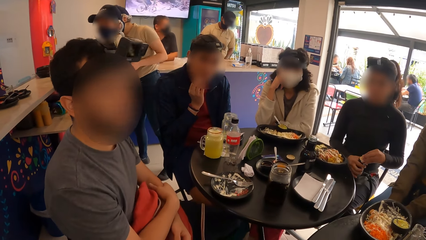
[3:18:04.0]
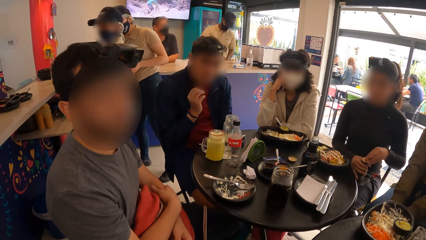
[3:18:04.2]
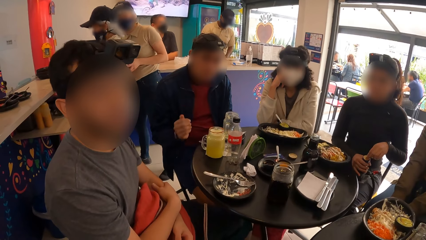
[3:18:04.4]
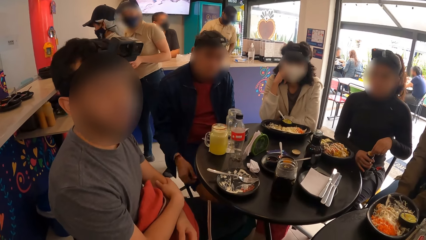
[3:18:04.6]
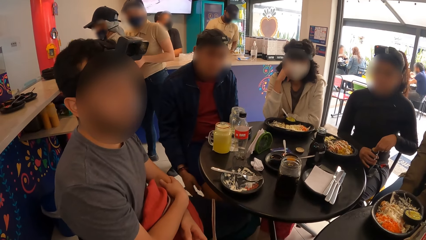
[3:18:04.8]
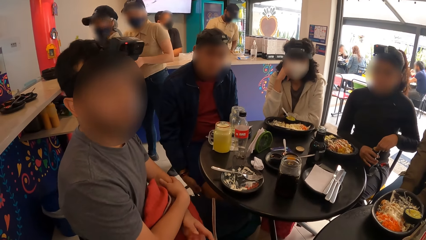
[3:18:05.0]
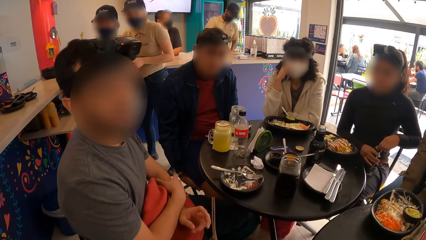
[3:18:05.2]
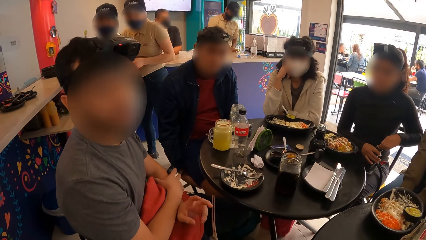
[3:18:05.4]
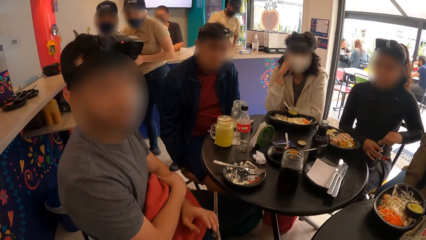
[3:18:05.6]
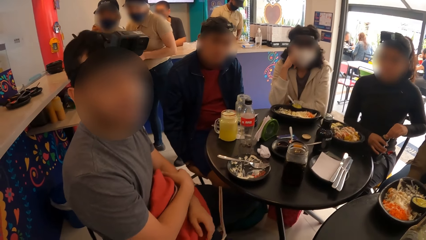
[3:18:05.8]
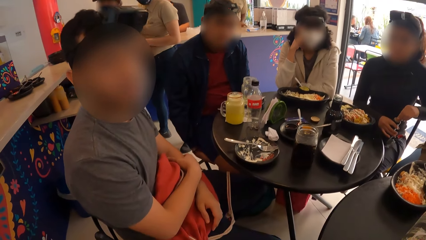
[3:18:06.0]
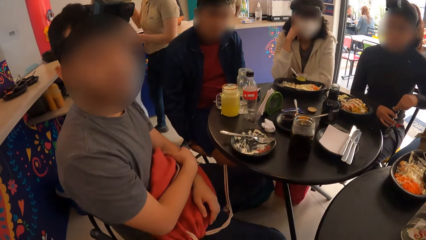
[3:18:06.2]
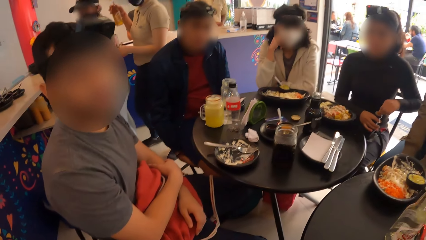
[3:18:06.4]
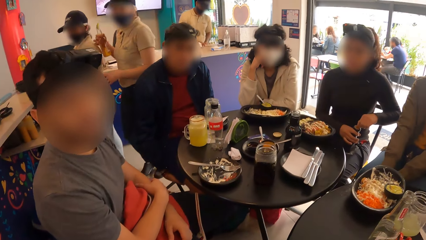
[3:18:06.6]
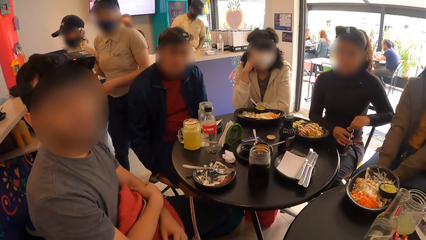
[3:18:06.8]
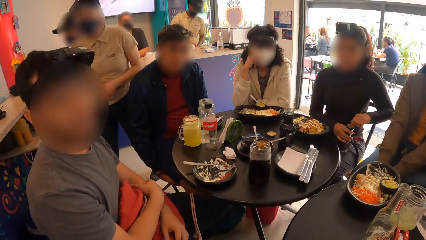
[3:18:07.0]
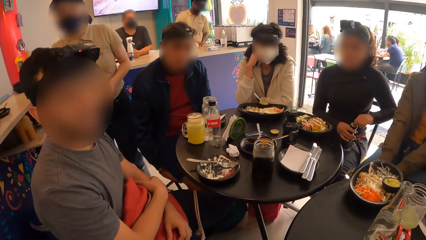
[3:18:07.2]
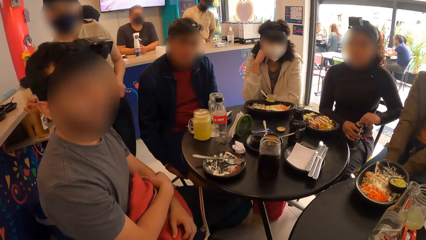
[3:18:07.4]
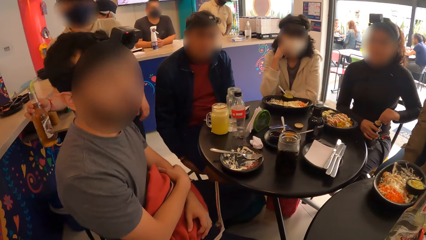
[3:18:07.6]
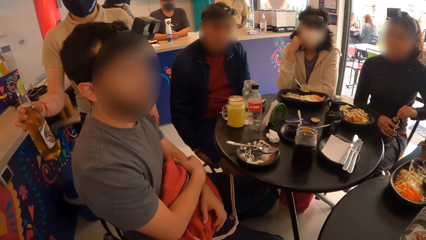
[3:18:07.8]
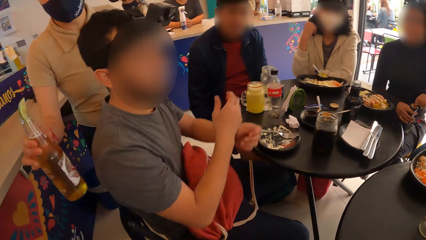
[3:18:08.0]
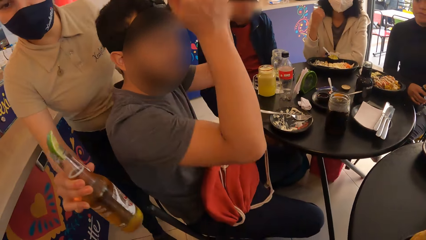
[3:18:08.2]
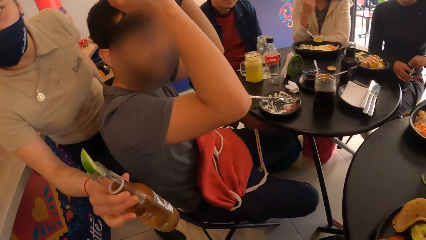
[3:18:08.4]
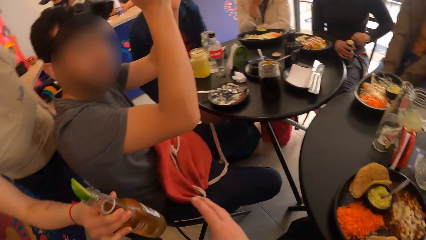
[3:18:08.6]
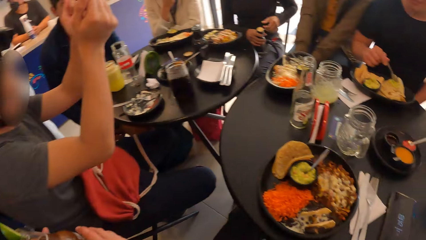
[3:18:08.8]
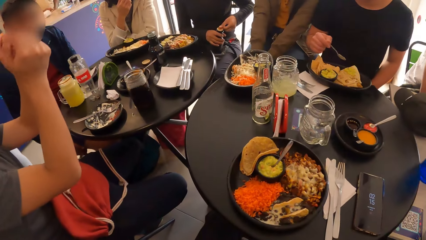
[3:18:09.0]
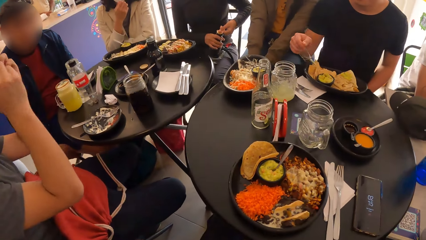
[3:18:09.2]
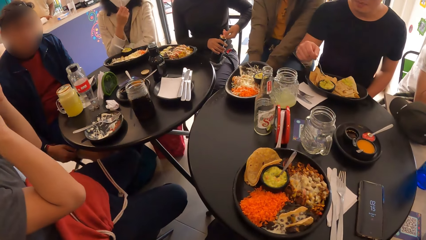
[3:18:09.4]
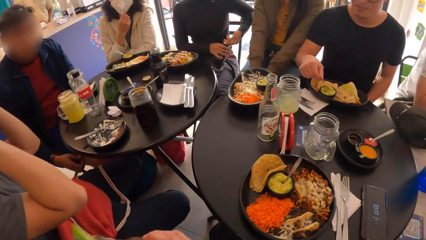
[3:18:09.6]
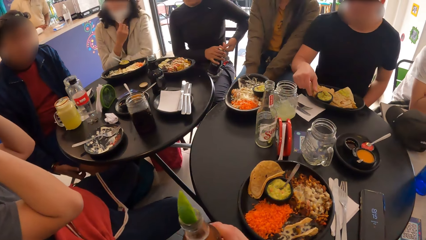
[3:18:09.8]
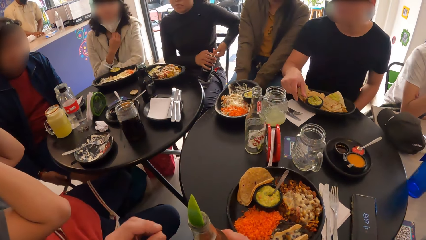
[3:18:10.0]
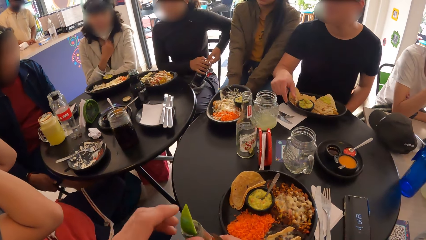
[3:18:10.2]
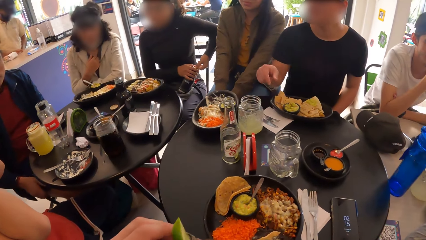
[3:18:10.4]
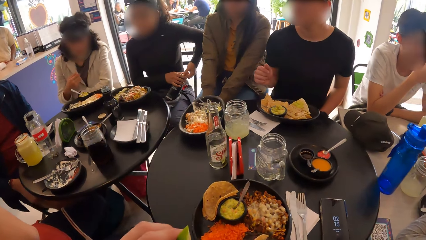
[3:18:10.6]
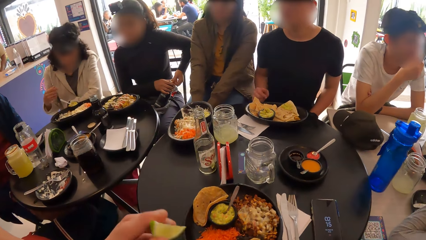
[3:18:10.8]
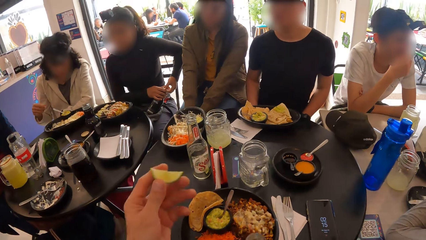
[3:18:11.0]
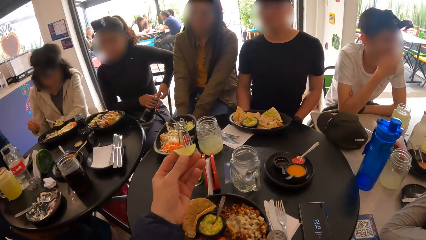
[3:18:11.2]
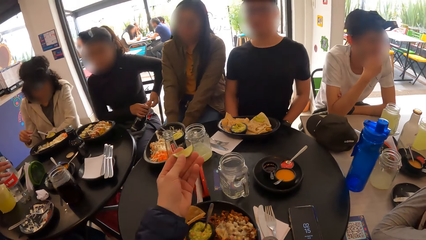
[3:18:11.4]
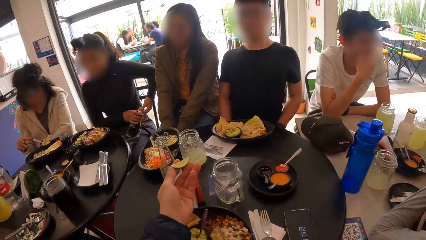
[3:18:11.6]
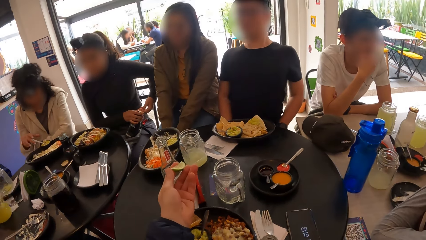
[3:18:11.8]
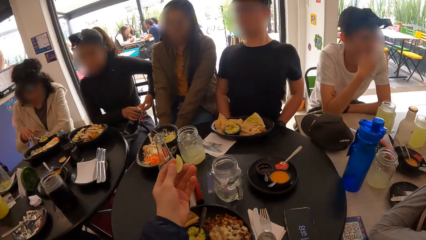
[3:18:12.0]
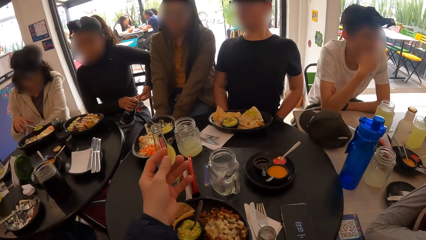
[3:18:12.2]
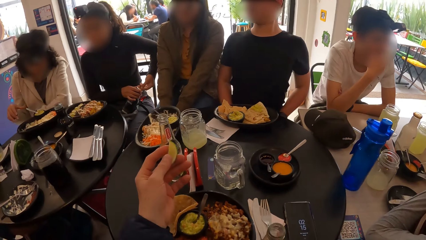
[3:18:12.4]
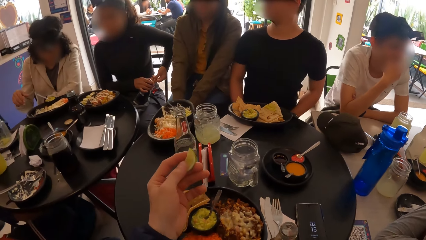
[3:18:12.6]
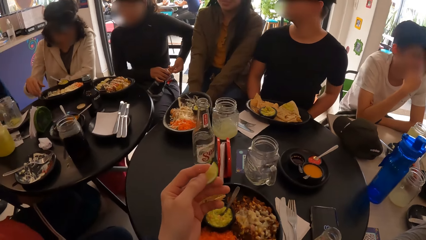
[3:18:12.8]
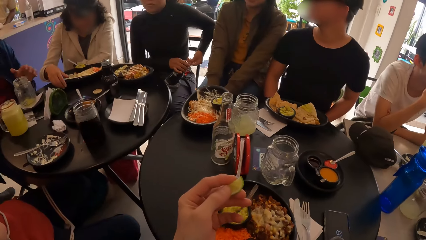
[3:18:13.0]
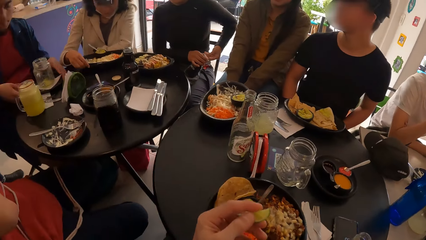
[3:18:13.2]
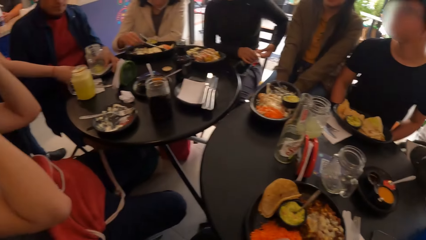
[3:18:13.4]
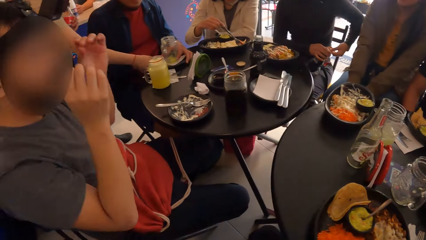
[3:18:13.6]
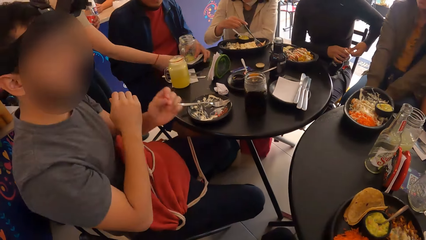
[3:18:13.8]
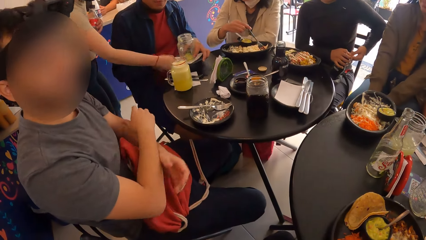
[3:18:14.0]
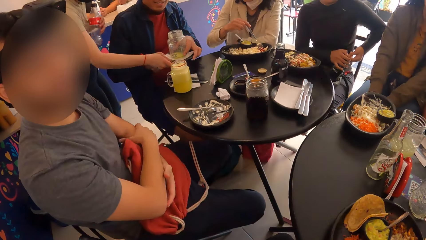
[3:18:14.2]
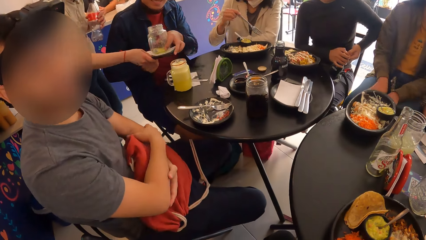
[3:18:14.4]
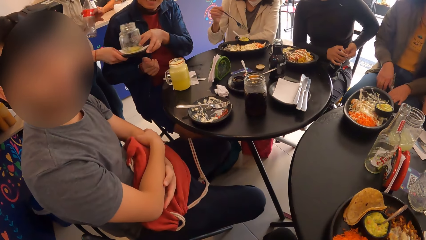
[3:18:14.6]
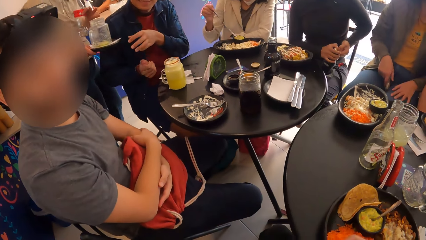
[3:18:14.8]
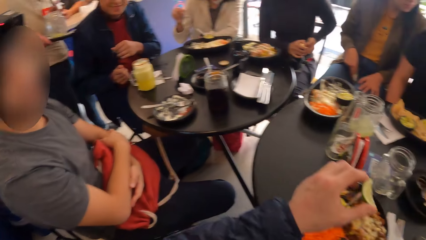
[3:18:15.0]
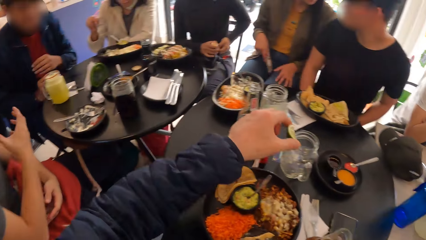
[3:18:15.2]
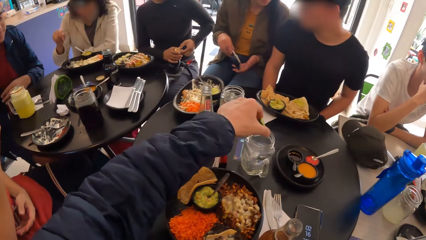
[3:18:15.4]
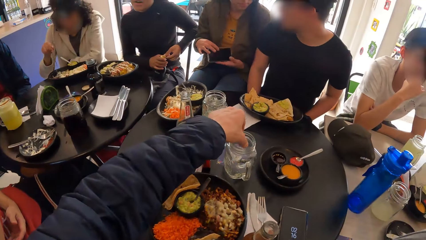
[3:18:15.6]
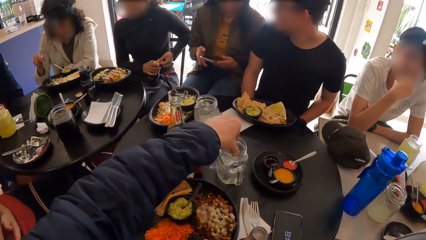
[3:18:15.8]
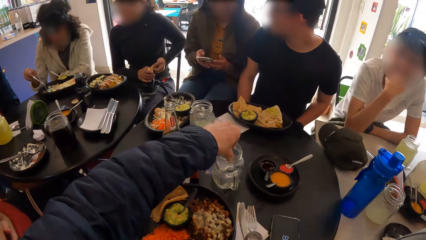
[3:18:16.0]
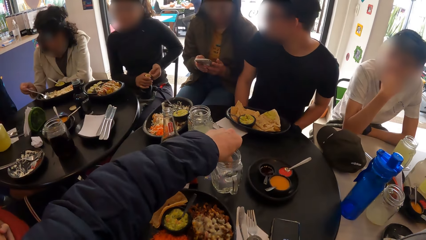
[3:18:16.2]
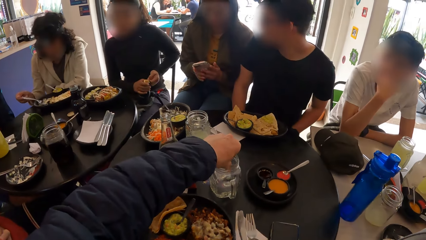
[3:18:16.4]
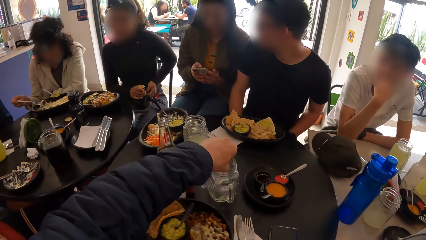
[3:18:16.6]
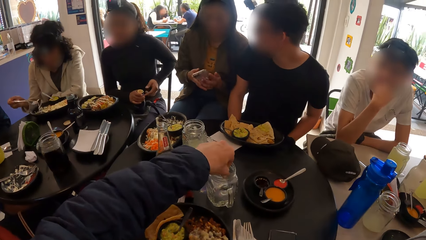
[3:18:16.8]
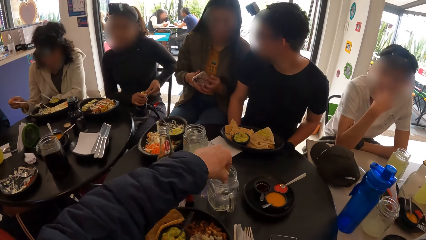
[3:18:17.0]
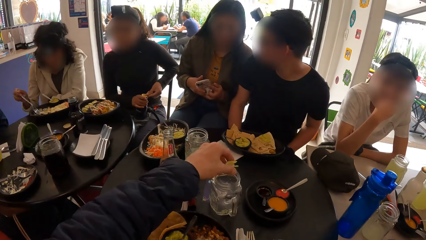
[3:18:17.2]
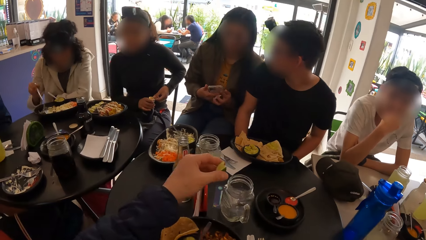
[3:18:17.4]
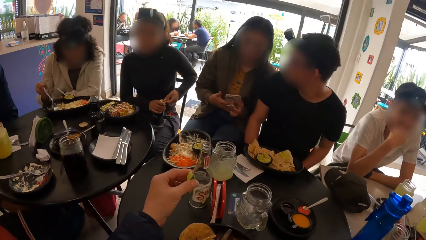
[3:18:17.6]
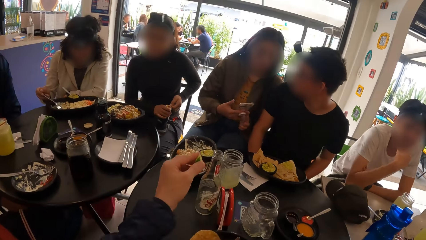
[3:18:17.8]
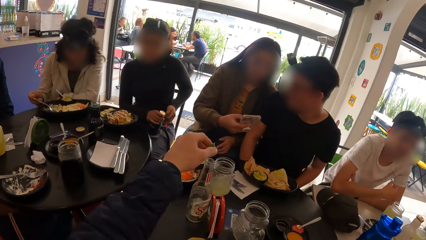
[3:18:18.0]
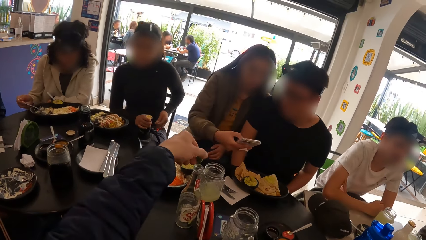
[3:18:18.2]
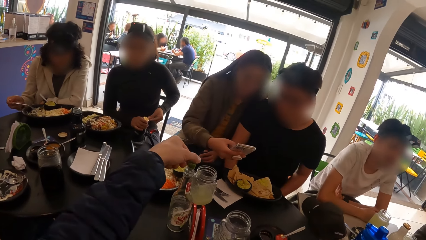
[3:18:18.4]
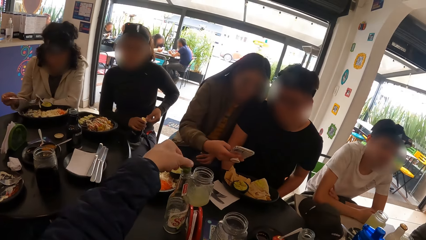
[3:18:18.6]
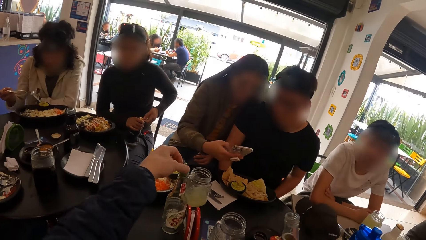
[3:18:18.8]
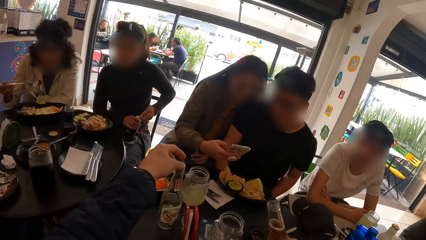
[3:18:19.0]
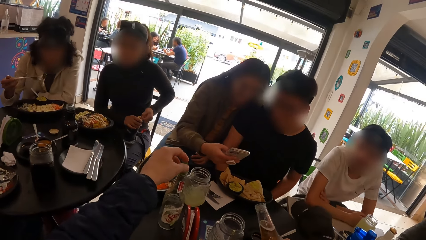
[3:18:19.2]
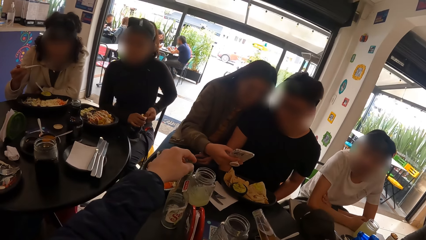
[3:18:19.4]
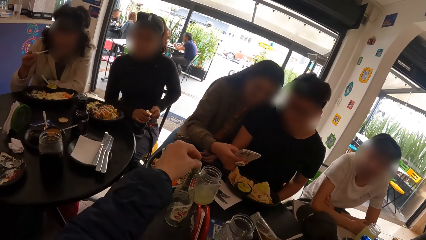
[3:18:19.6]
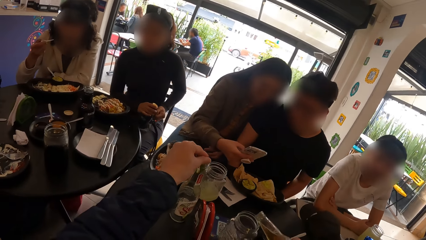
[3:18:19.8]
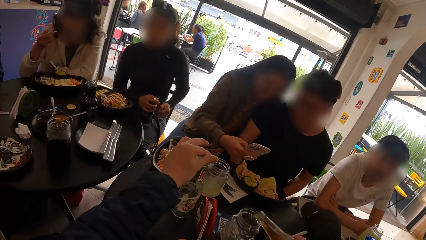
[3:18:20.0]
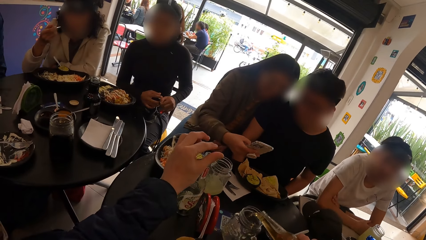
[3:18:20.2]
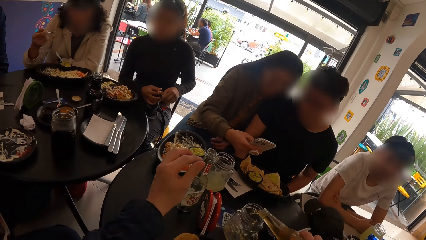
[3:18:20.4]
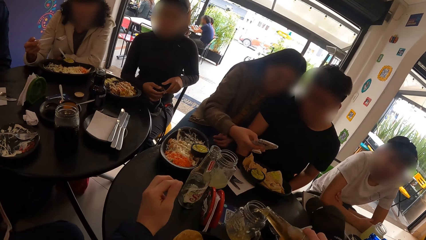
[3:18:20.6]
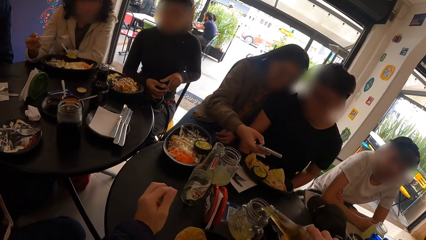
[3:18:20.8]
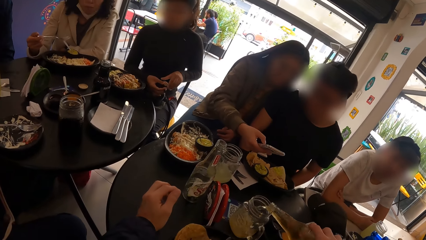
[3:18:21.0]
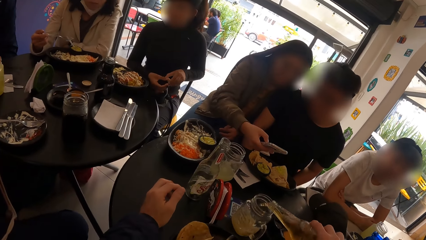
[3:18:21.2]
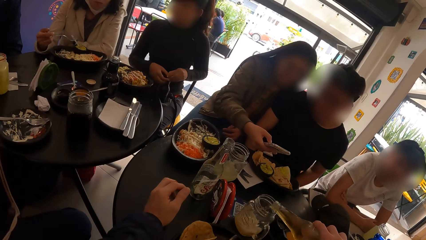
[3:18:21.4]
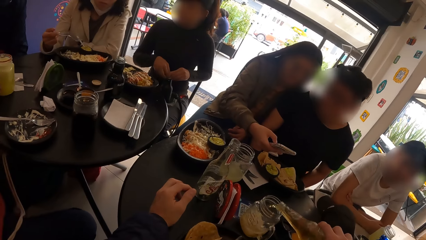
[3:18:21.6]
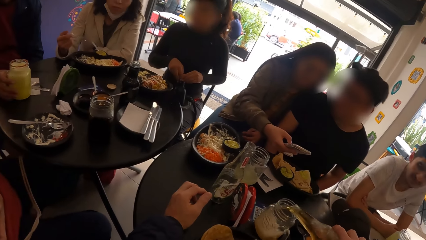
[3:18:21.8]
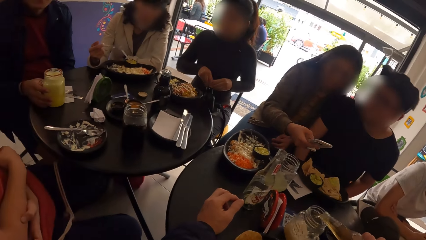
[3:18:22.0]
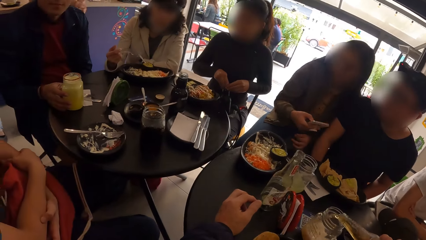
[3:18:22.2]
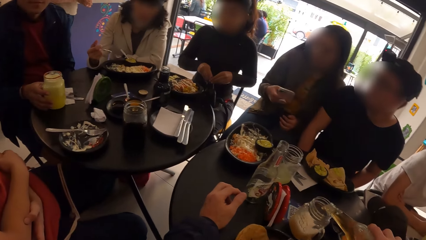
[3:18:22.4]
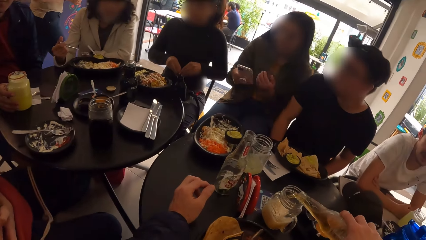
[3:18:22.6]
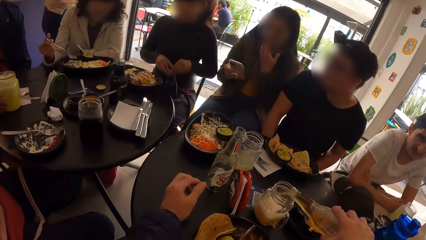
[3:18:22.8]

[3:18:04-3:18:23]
A woman opens the bottle with both hands. The camera wearer collects a drink from a waitress with her right hand. A man holds a tortilla chip with his right hand. The camera wearer picks the lemon from the drink. She holds a slice of lime in her left hand and looks around. The waitress picks a cup from the table with her right hand. Another woman holds a fork with her right hand. The camera wearer squeezes the lemon in a mug on the table. She dips the lemon in the glass. She puts the lemon in the bottle on the table. She dips the lemon in the bottle with the left hand. She pours the drink in the mug.
